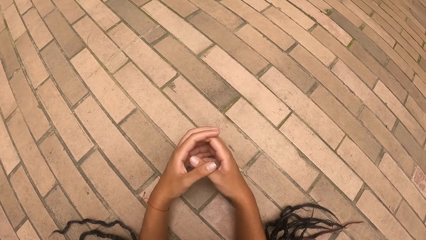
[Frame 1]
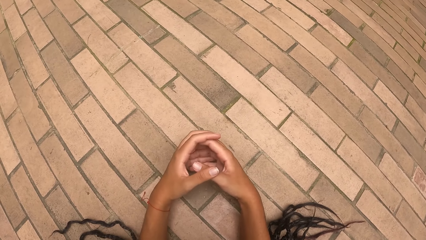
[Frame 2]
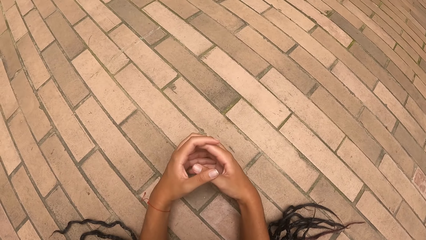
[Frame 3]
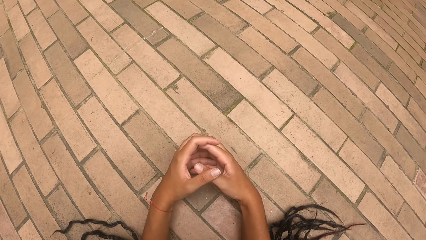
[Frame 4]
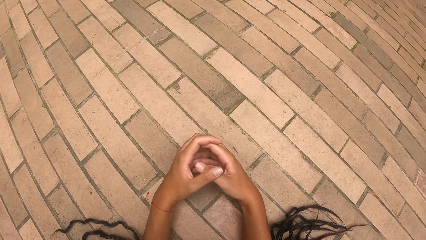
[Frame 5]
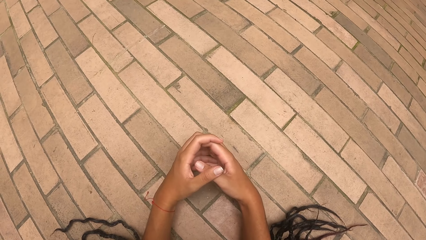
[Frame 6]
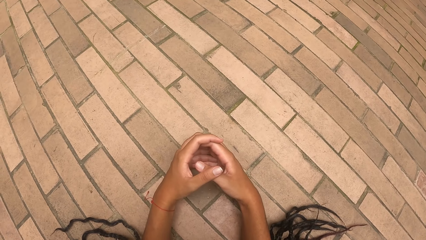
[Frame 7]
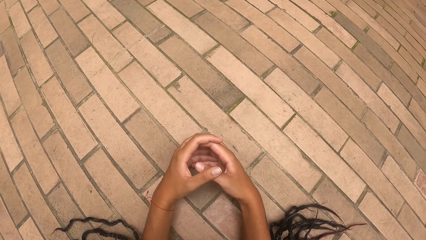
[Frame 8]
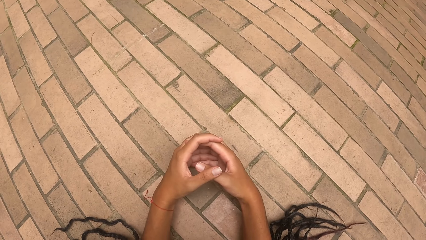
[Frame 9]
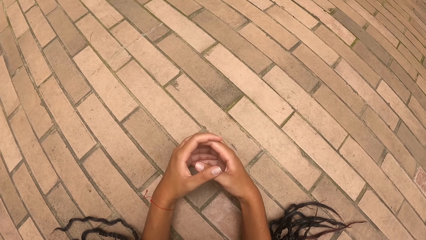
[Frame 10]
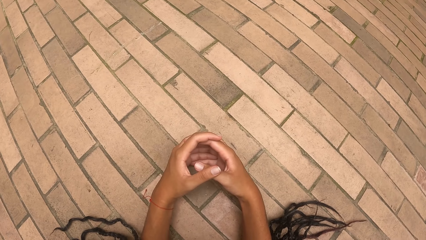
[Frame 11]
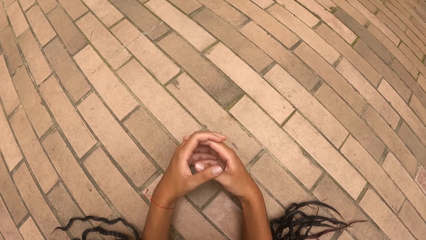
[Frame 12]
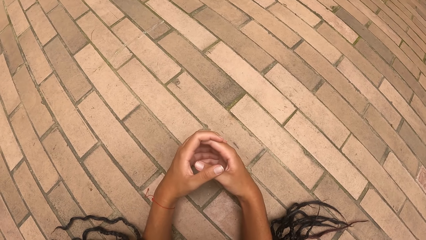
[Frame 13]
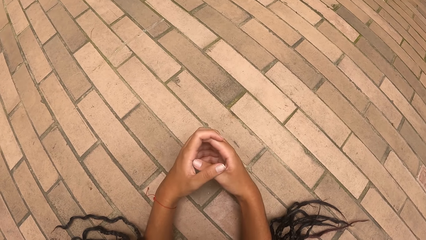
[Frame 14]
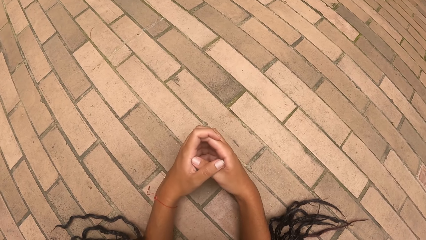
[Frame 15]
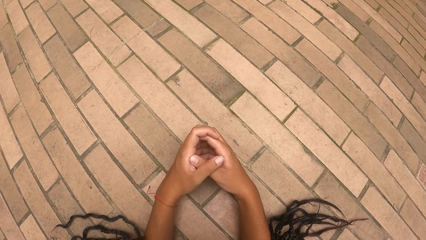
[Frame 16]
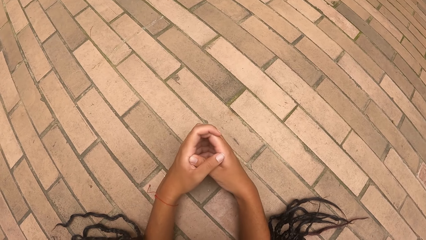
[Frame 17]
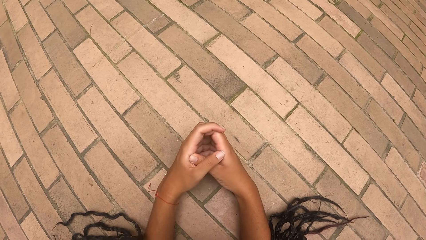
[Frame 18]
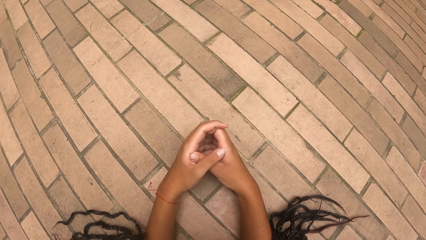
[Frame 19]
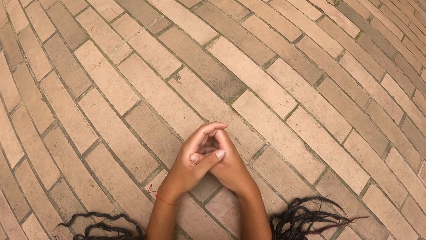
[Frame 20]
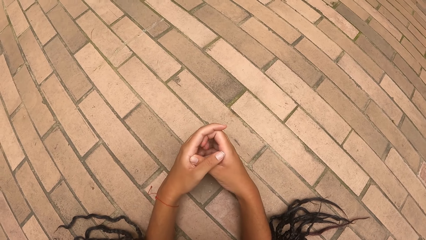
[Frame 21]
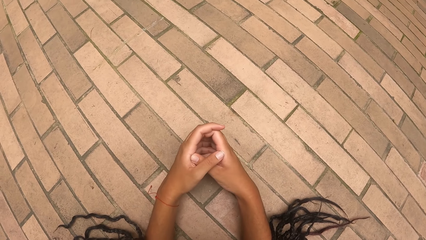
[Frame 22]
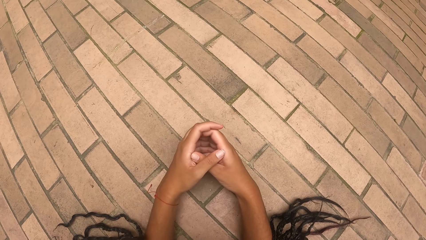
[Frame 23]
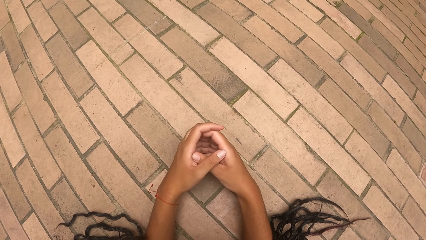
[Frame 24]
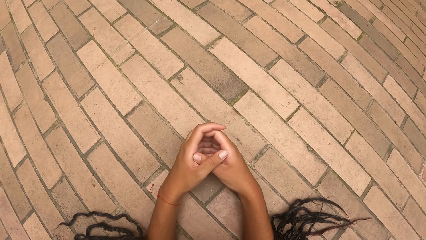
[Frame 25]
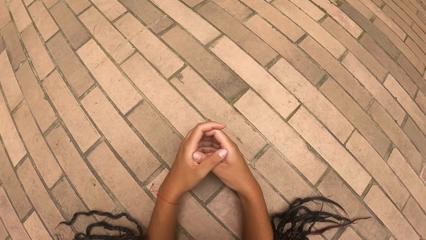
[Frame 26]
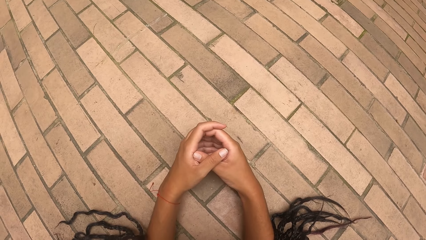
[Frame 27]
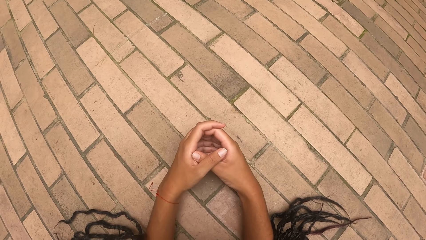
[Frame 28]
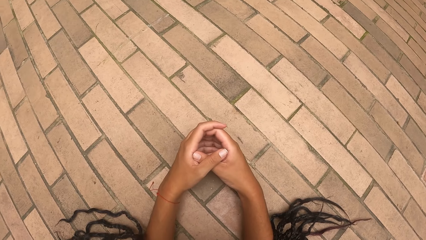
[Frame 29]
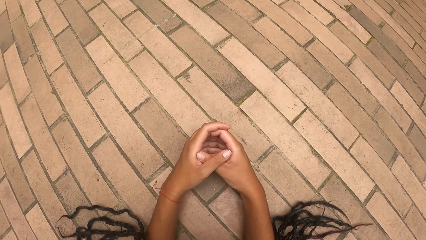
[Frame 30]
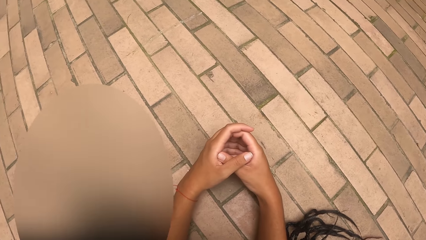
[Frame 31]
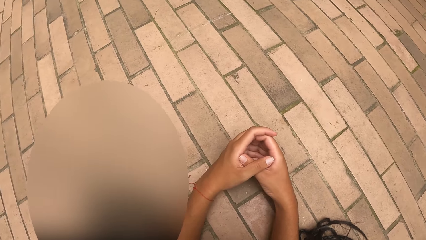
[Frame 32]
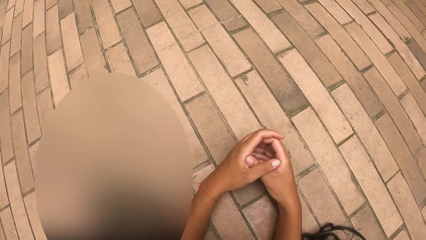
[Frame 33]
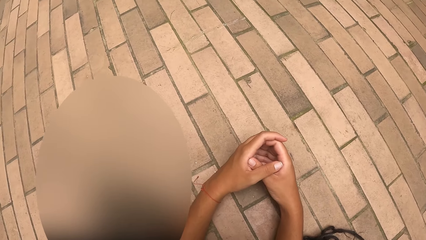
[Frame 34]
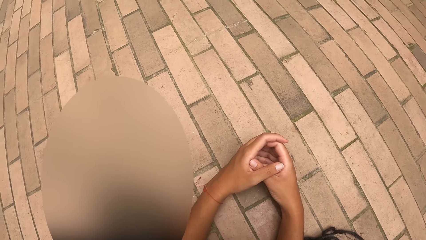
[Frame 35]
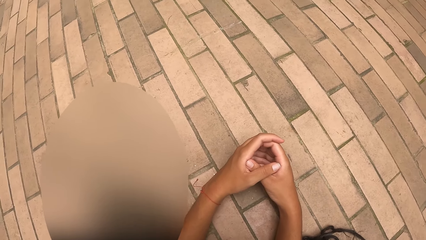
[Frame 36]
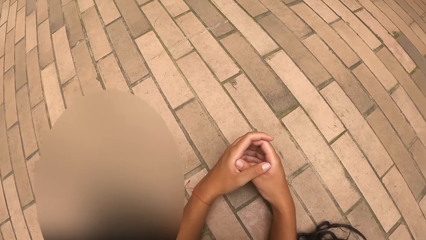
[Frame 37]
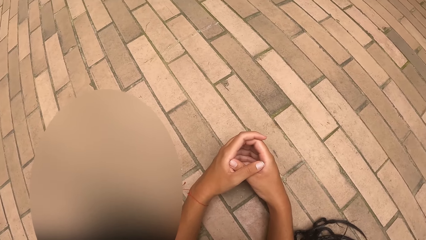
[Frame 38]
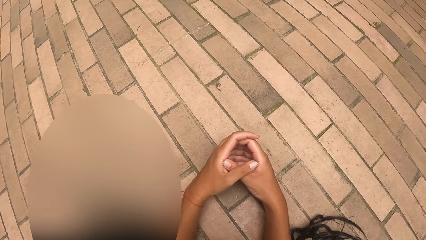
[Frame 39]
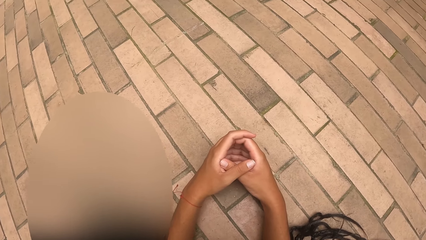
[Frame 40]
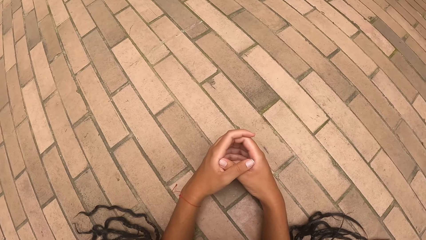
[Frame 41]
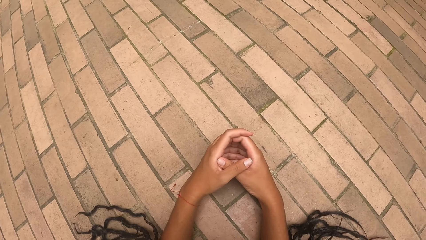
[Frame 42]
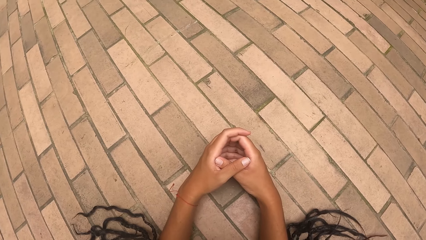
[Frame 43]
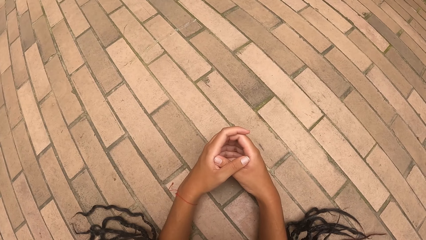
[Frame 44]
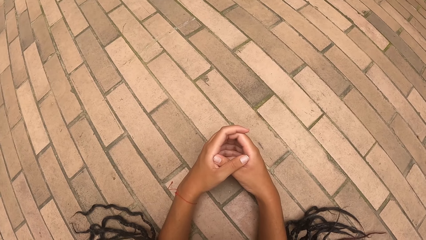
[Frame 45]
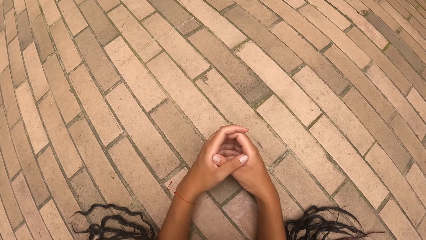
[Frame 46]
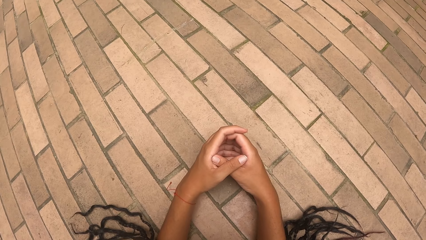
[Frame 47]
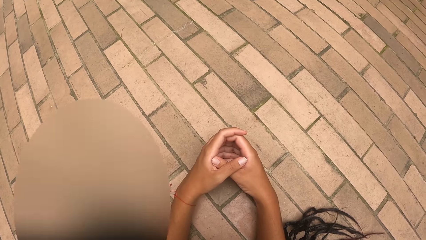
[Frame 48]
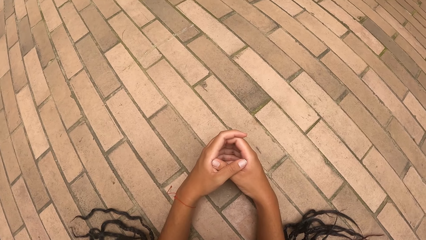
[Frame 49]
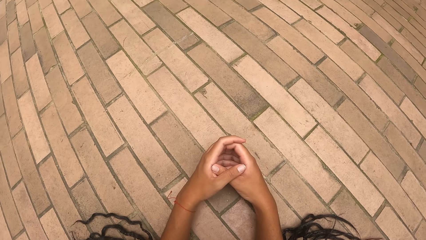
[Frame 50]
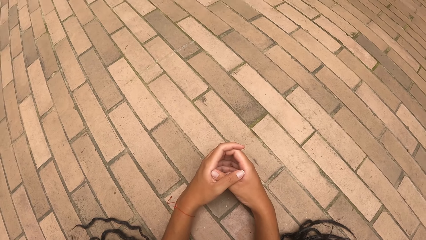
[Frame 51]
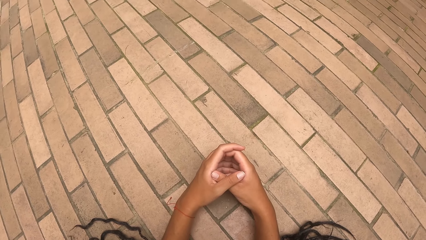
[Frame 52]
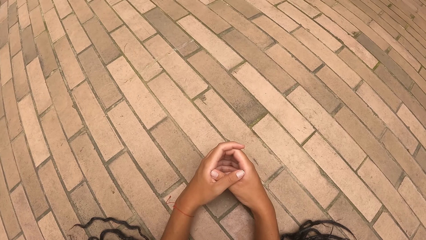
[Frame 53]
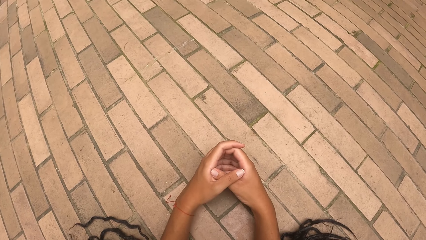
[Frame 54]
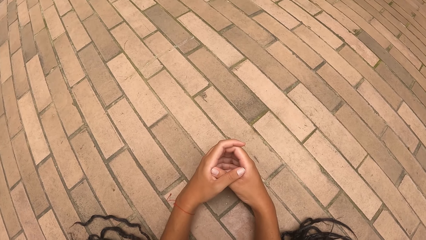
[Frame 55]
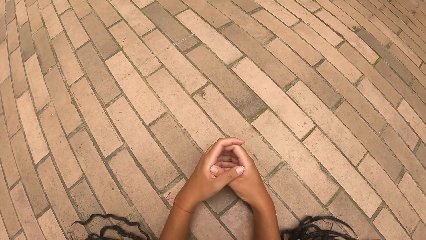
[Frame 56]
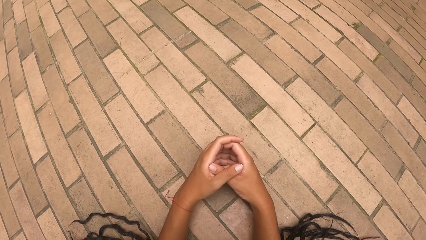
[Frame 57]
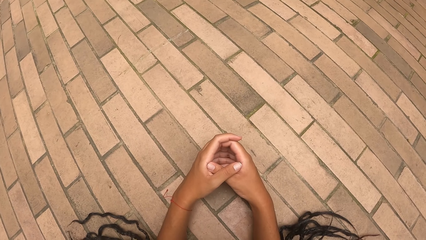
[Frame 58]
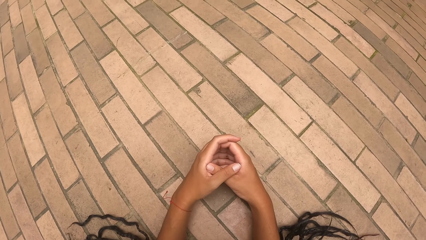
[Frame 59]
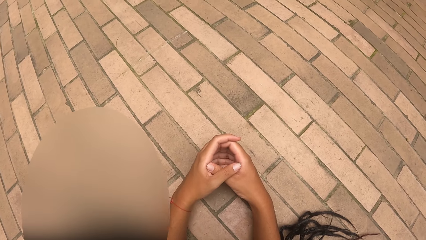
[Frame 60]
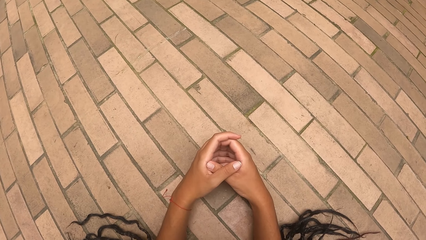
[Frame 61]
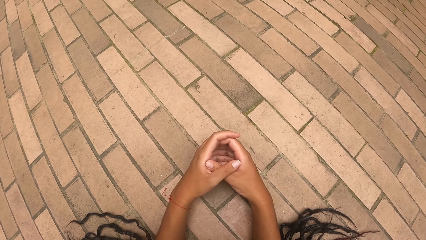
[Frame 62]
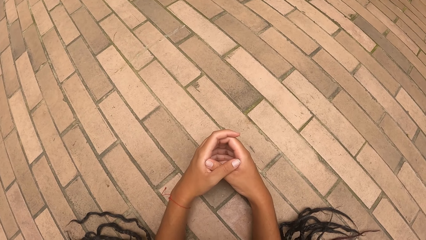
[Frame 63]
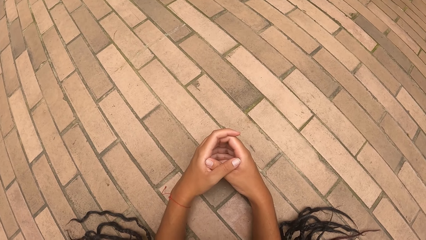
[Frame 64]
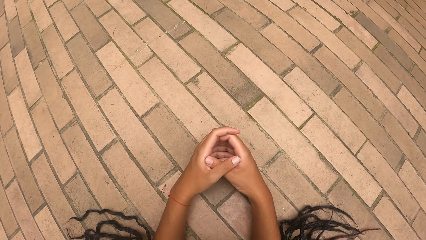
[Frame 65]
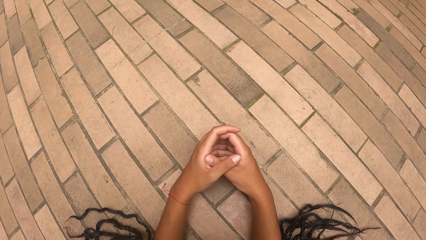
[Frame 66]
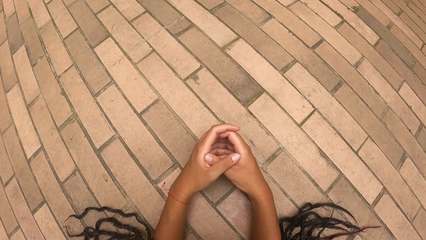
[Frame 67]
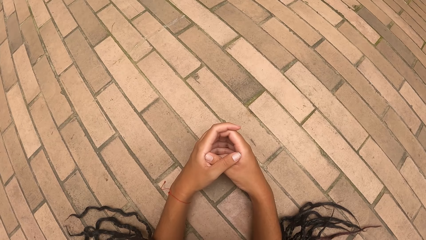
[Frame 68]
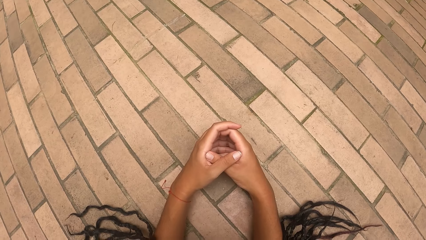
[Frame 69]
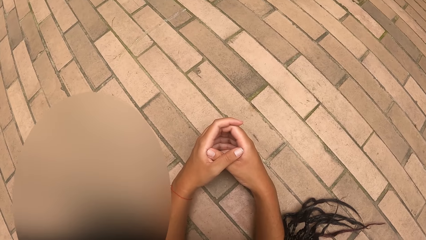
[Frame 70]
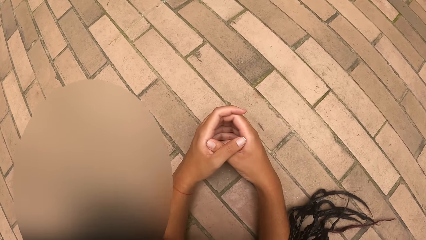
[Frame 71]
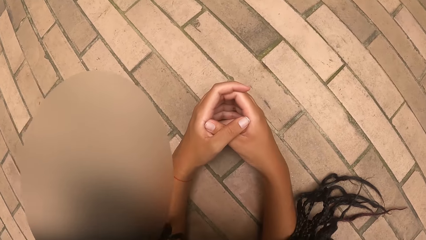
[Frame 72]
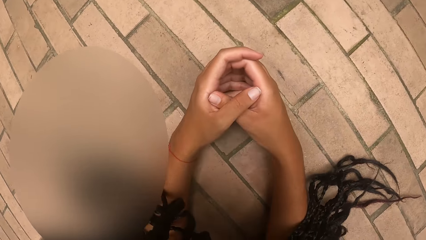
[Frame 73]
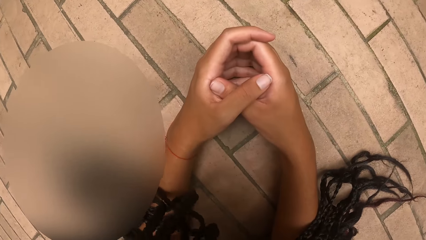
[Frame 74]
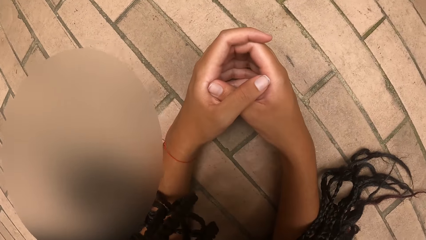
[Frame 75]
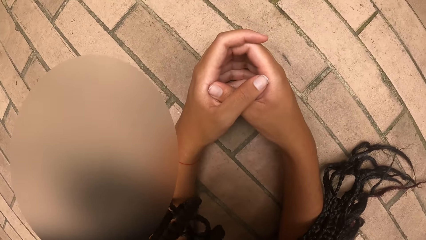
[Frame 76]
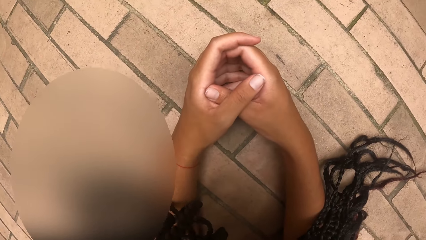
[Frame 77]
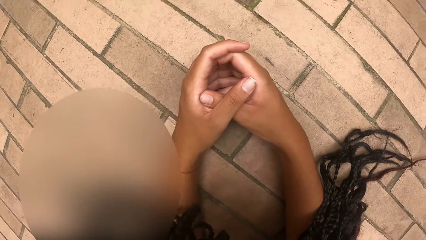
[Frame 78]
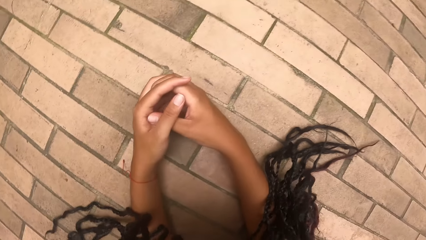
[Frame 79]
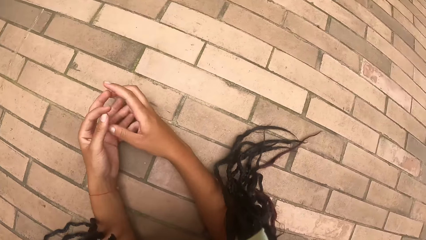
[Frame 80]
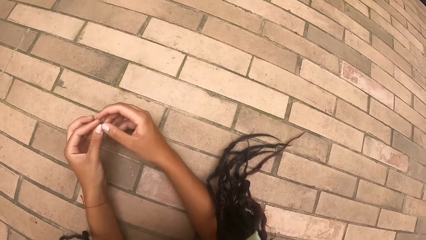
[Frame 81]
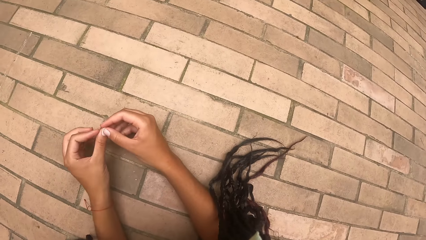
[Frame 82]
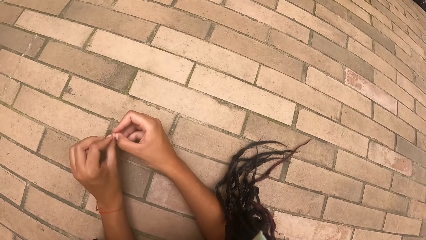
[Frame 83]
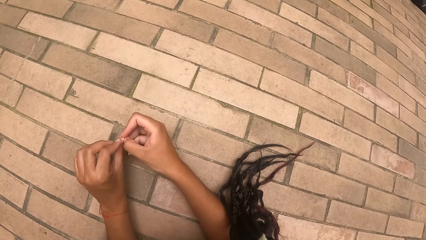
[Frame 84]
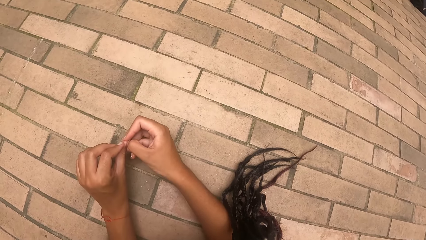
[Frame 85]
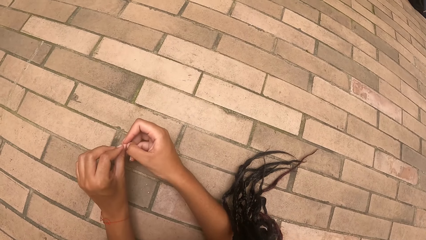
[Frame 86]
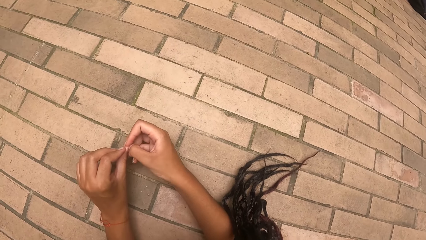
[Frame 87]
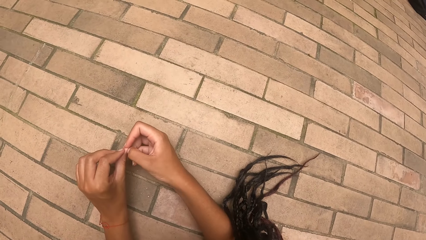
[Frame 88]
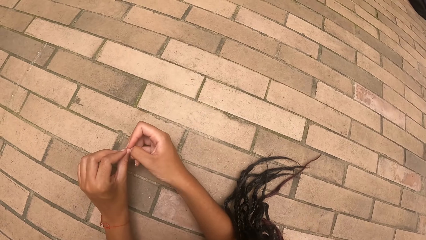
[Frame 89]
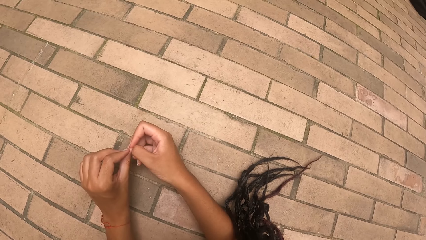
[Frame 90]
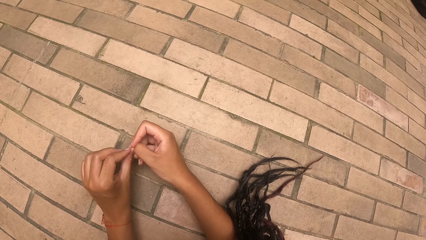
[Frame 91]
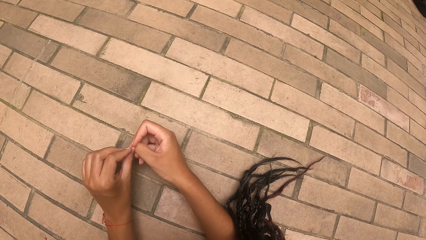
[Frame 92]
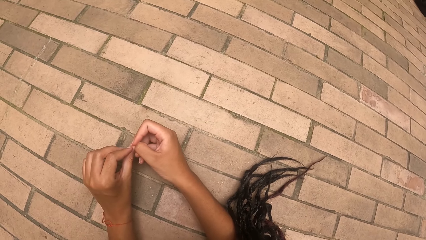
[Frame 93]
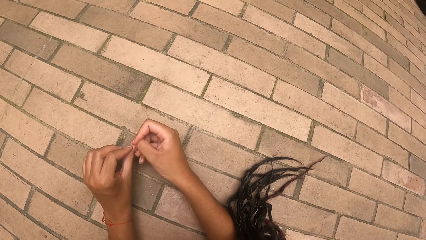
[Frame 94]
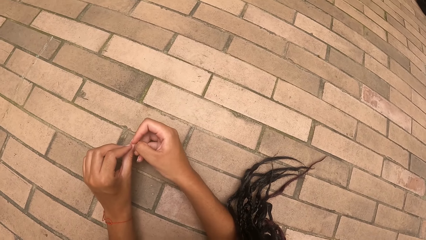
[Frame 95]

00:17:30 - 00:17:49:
The camera wearer looks at her hands. She peels her left fingernail with her right hand. She rubs the nail with a nail.
